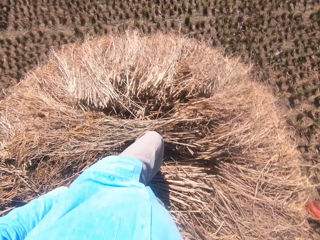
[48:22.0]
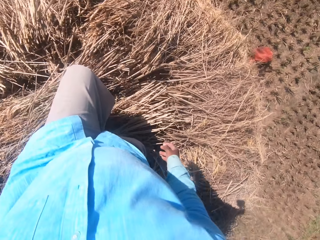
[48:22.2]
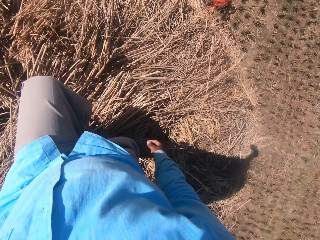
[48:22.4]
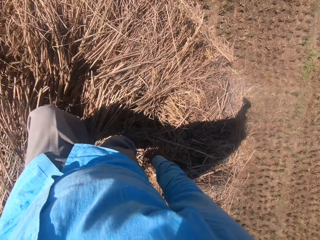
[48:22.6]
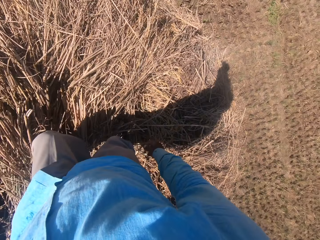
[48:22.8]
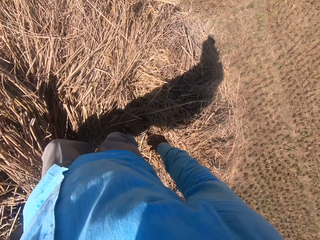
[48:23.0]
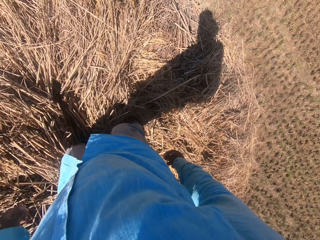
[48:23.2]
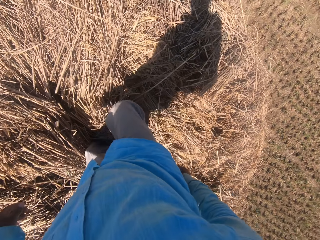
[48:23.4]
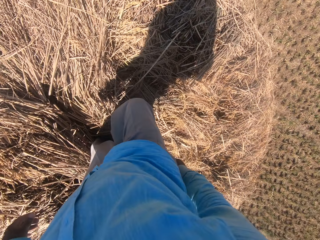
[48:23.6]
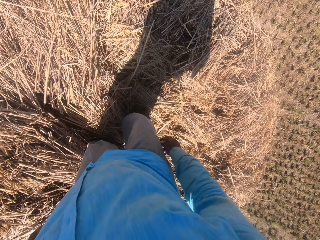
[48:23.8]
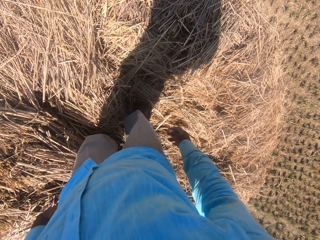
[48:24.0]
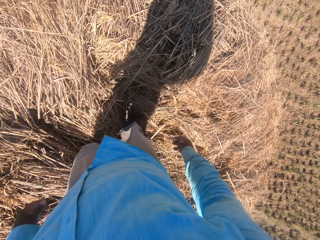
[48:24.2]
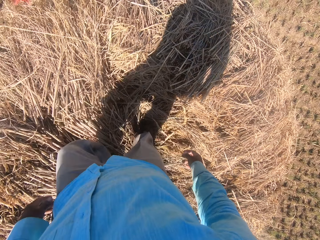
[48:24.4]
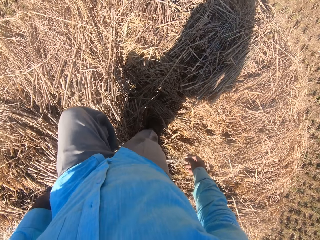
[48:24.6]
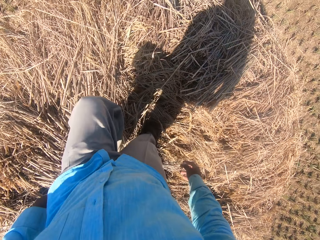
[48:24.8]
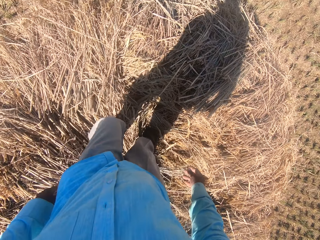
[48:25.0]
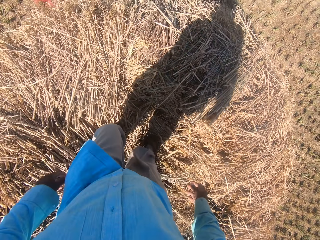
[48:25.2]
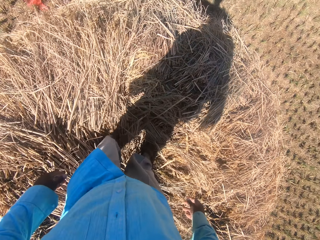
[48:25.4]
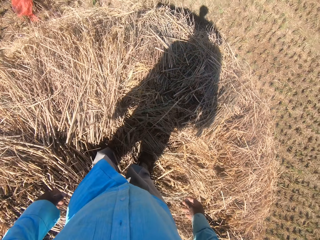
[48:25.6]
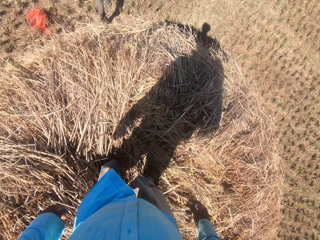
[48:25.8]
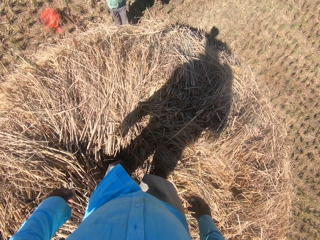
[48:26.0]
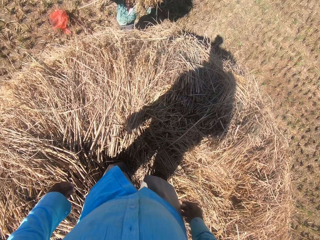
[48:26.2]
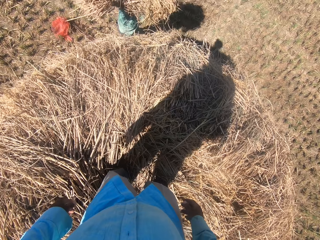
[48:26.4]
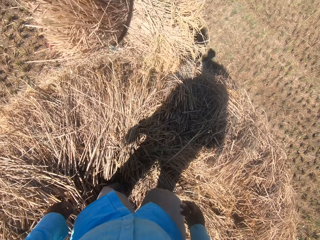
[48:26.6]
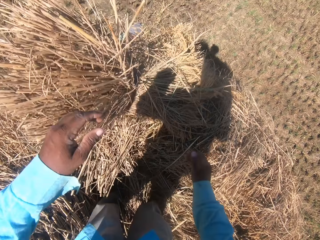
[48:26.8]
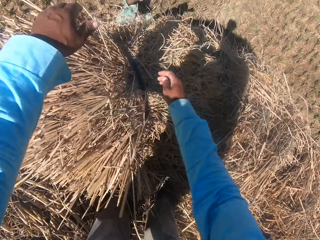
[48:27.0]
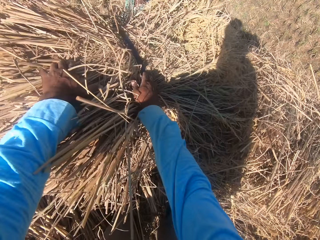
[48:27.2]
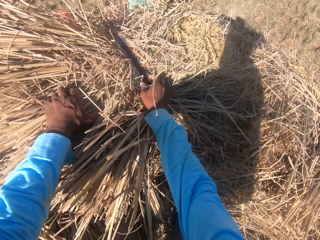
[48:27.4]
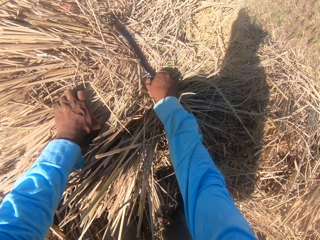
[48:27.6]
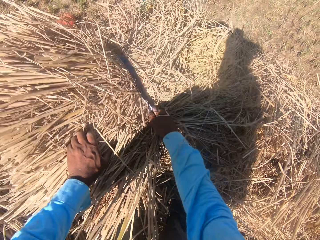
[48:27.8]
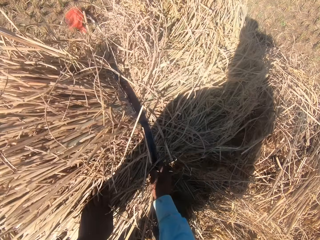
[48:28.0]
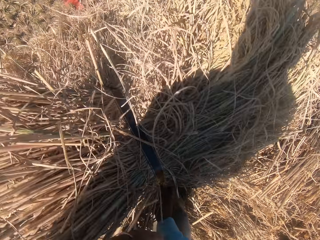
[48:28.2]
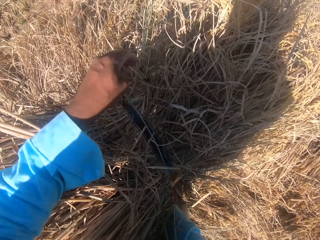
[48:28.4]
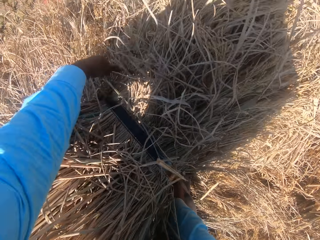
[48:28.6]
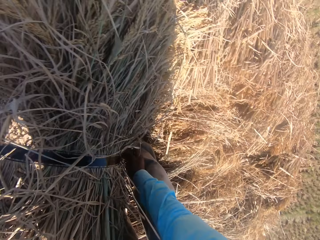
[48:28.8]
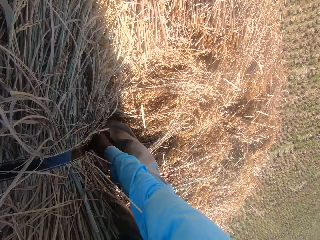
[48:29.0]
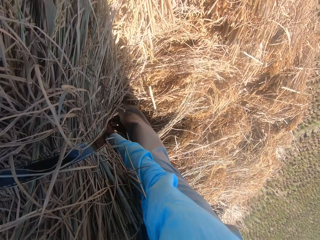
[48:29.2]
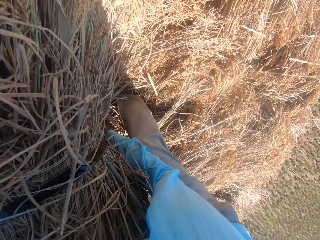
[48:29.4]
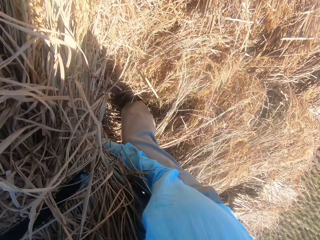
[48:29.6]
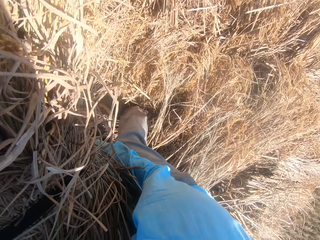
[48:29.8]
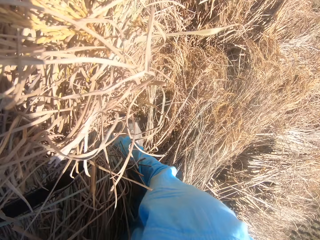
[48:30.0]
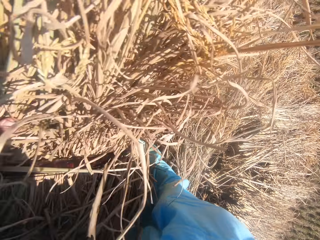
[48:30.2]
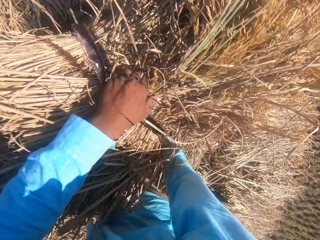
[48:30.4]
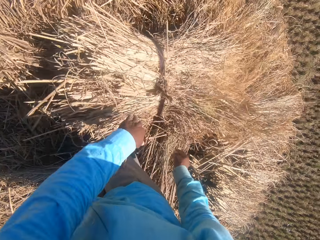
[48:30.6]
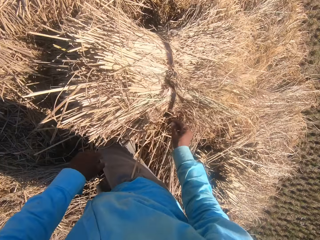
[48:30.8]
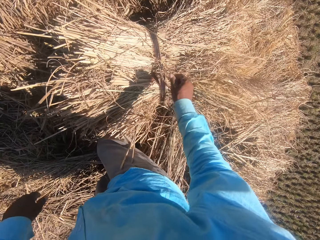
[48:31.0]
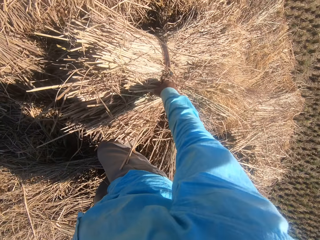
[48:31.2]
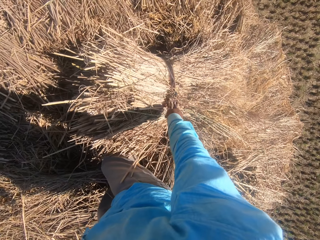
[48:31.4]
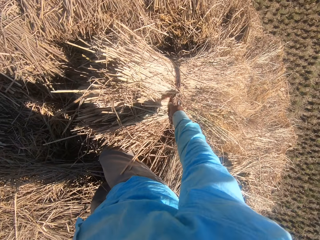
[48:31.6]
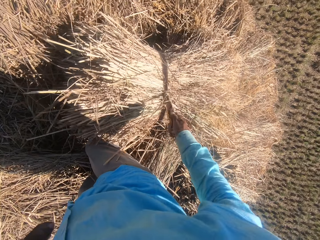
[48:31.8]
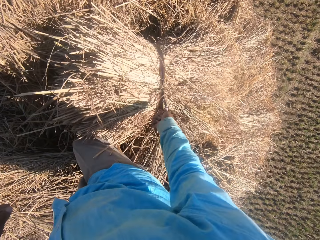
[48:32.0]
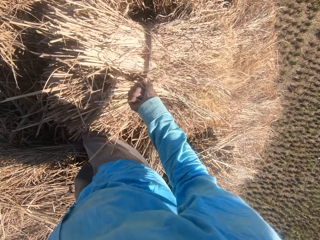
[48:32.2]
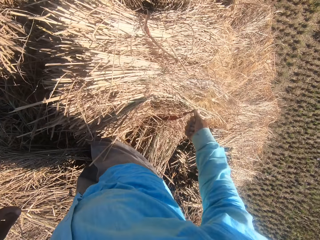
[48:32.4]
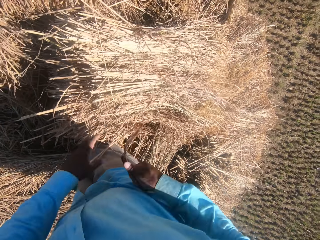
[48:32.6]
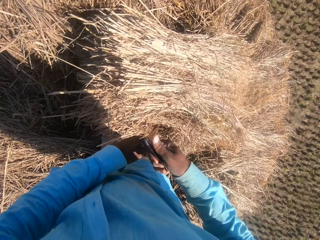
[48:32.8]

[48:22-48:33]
The camera wearer steps on the grass straws with both legs. A man walks toward the camera wearer. The man carries another stack of dried grass straws on his head. The camera wearer walks on the grass straws. The man throws the stack of dried grass straws towards the camera wearer on the tuft. The camera wearer collects the stack from the man. He sets the stack of dried grass straws on the heap. He pulls the grass straws string with his hand. He carries the grass straws with both hands and drops the grass straws on the tuft. He unties the rope on the stack of dried grass straws.

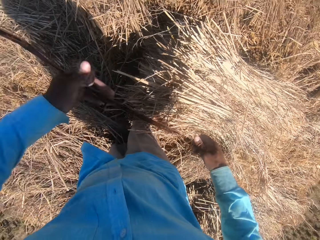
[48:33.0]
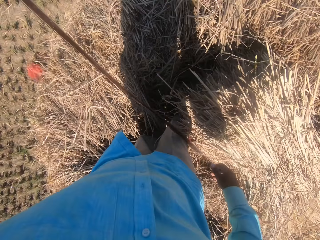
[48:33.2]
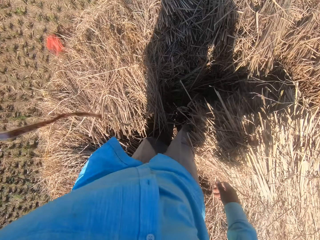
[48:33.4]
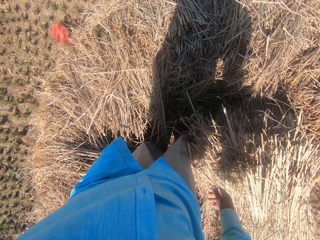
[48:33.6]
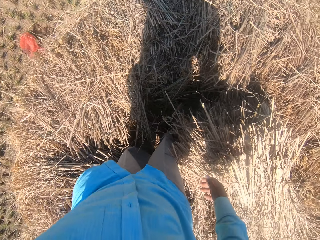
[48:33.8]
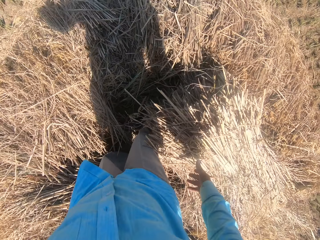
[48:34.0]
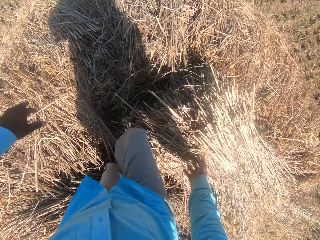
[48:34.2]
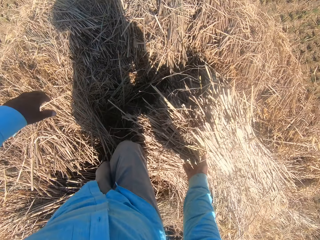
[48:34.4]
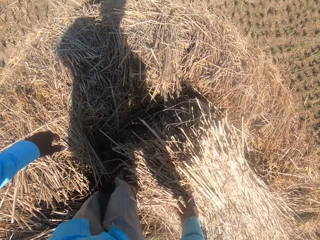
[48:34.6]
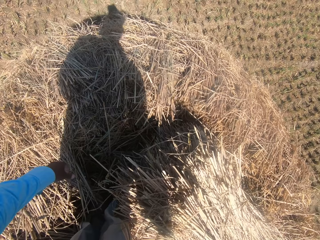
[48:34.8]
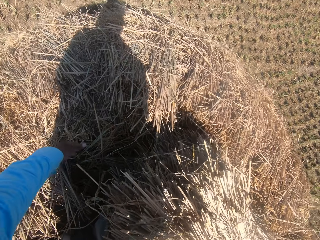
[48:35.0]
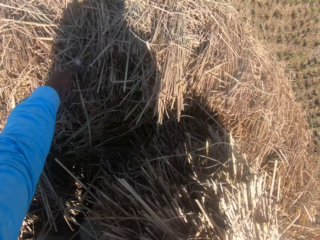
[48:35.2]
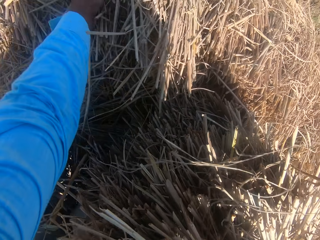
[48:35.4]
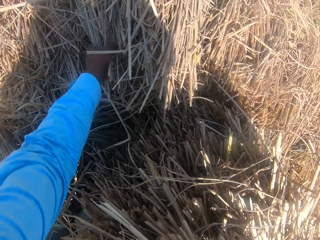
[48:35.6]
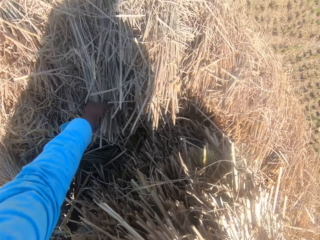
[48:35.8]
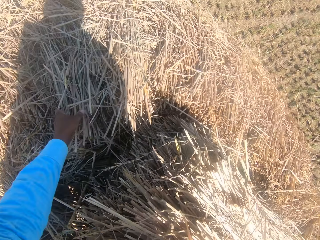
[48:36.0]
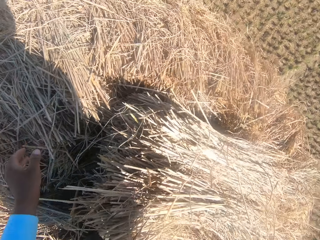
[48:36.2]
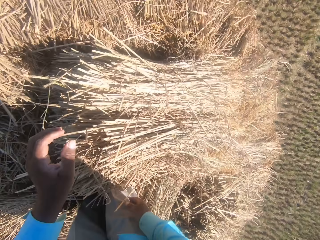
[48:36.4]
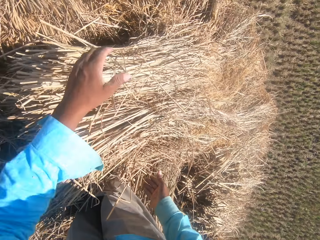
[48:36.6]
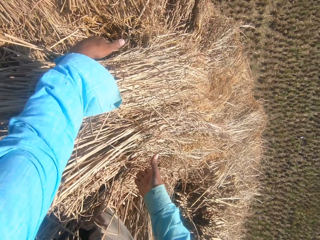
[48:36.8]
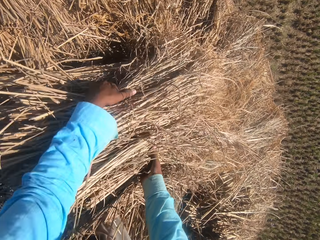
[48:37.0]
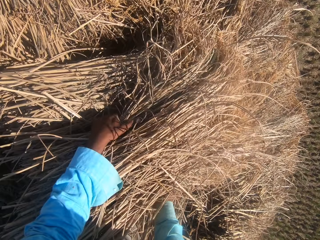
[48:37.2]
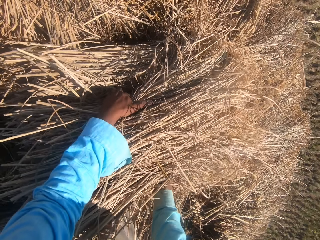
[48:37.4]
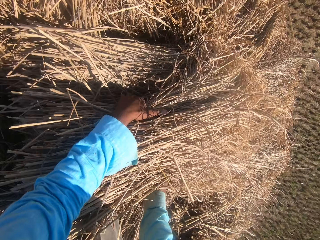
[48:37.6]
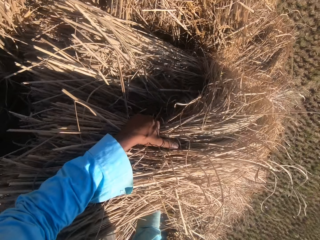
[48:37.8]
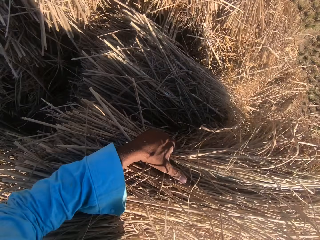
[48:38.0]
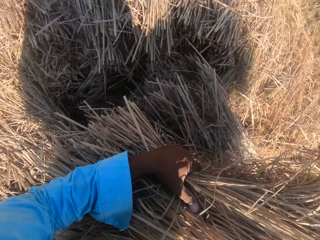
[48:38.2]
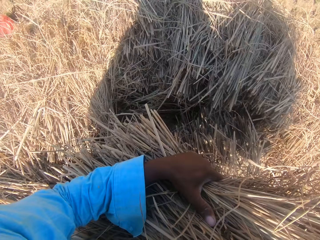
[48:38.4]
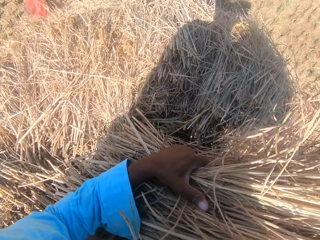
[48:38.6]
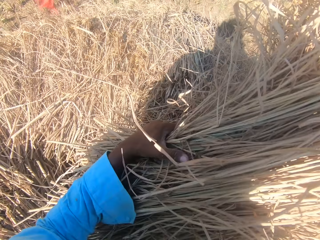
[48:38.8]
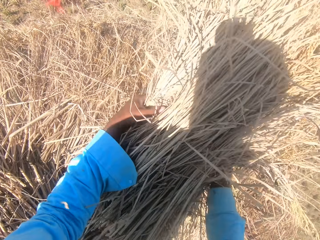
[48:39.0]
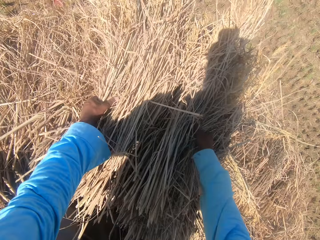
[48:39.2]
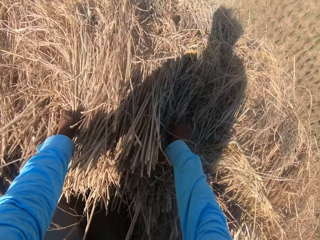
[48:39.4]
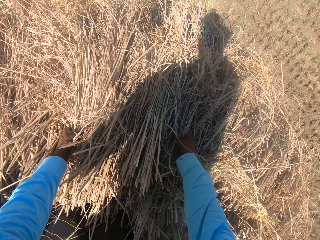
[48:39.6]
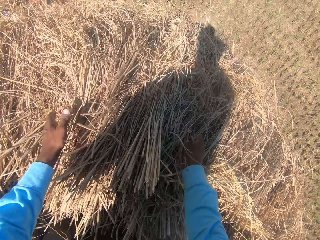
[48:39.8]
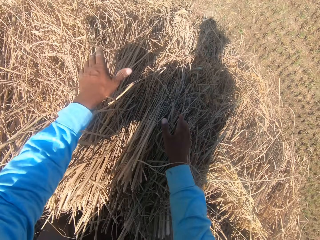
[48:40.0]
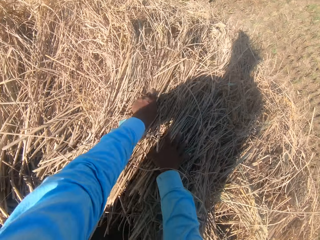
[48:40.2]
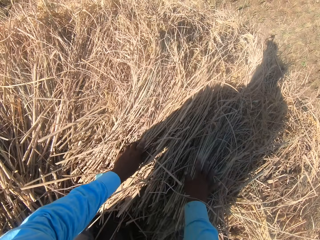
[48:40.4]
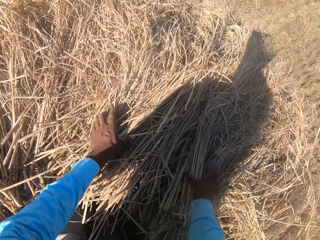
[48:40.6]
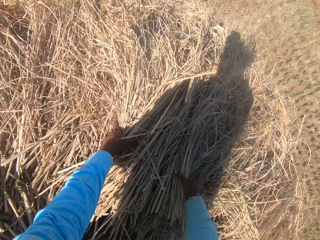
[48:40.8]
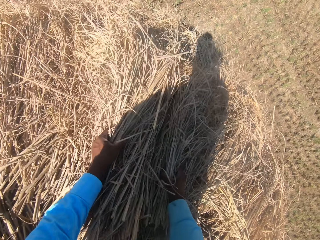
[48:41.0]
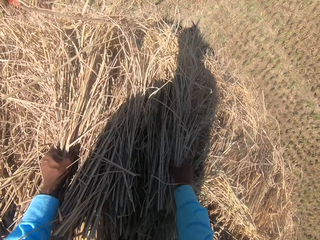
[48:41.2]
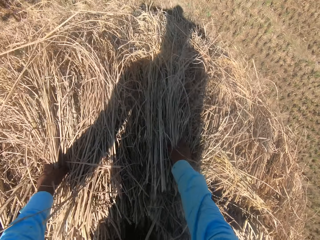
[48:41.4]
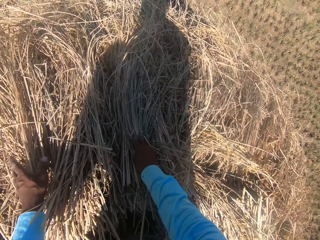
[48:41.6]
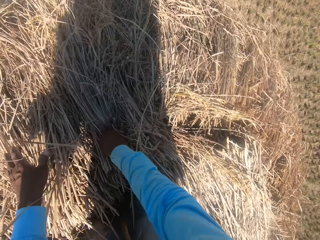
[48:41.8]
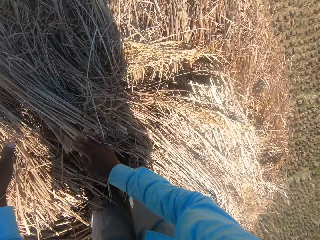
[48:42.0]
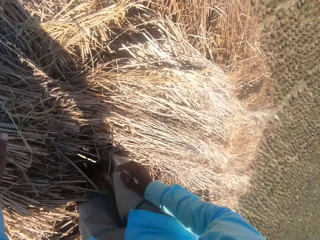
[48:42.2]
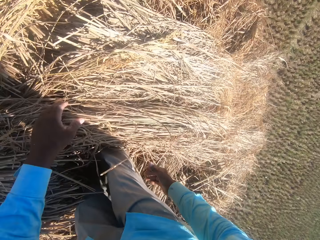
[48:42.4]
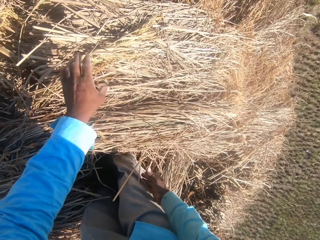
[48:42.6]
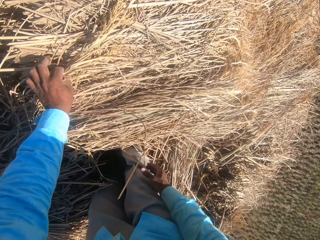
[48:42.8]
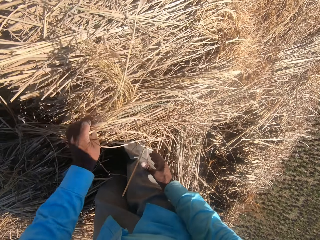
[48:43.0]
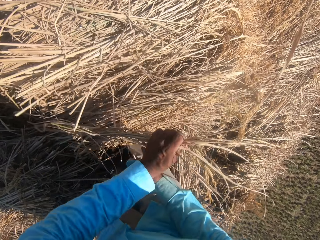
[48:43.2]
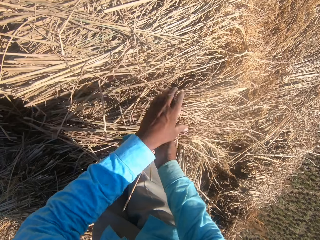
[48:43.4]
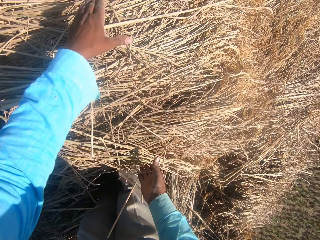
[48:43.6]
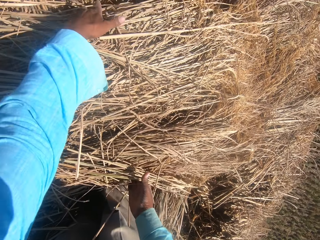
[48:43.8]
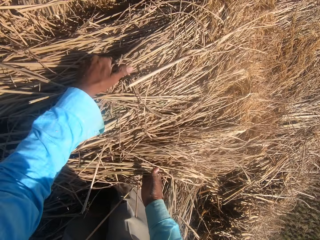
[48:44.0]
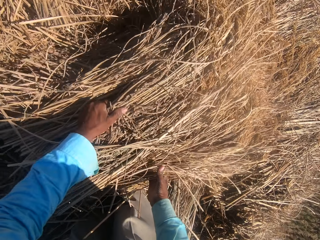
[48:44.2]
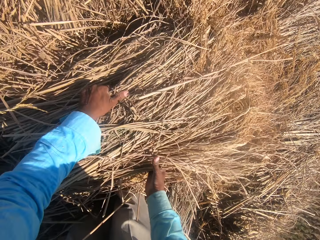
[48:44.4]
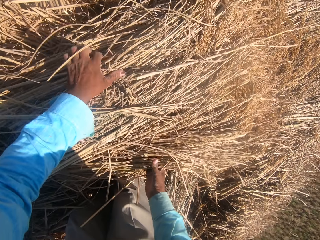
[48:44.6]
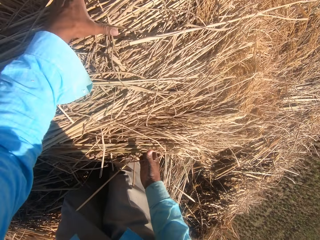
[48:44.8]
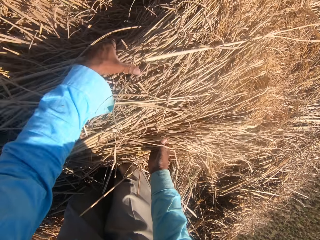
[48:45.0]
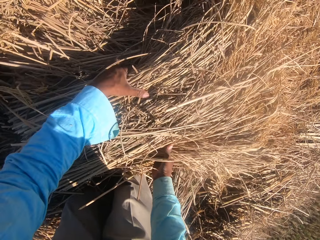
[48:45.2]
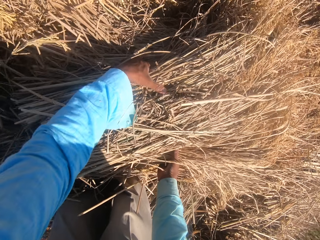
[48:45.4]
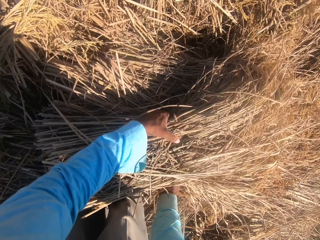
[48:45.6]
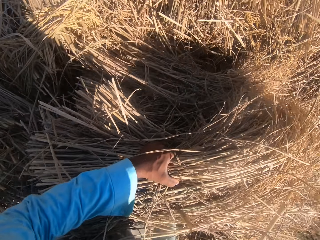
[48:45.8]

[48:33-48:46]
The camera wearer pulls the rope from the stack of dried grass straws with his hand. He drops the rope on the field. He arranges the stack of dried grass straws on the heap. He picks grass straws with his hand. He pulls his hand off the grass straws. He picks grass straws with both hands. He puts the grass straws on the tuft. He spreads the grass straws with his hands. He picks grass straws with his hand. He picks grass straws with both hands.
